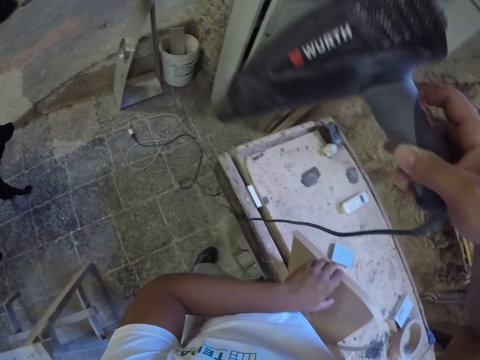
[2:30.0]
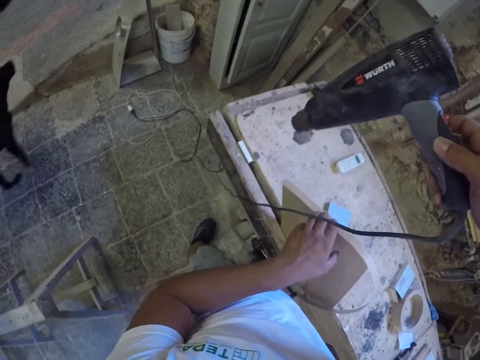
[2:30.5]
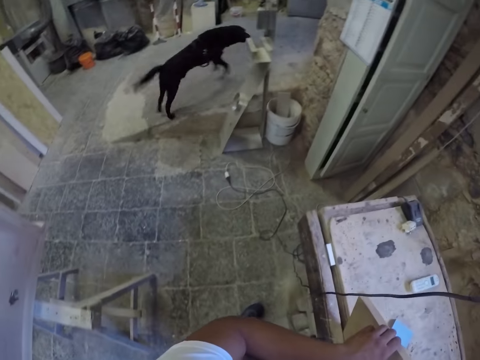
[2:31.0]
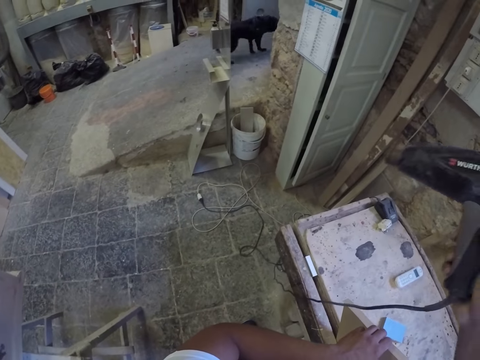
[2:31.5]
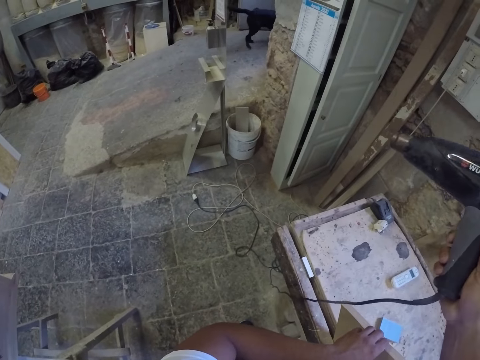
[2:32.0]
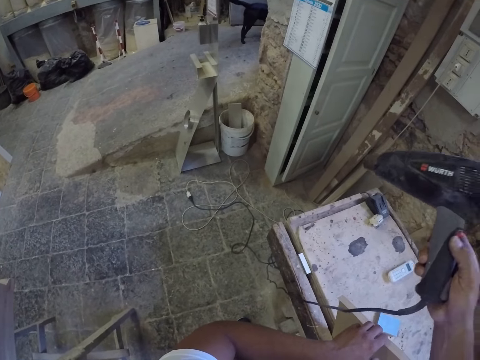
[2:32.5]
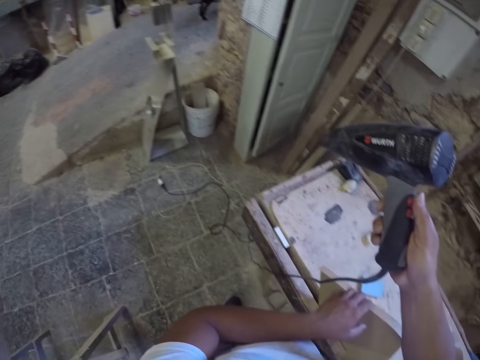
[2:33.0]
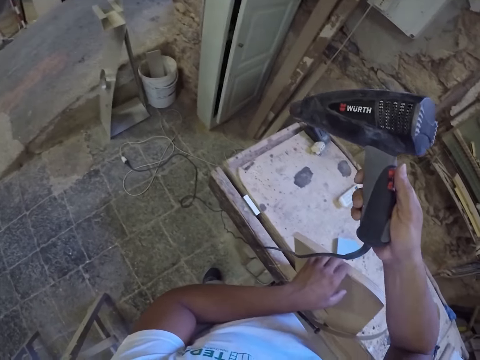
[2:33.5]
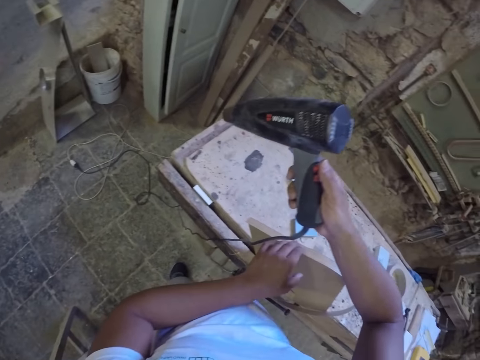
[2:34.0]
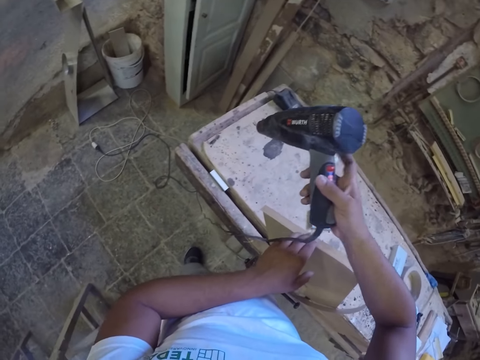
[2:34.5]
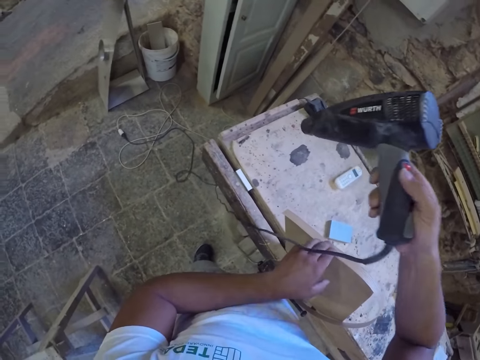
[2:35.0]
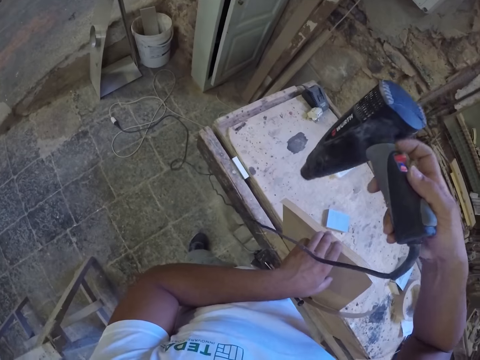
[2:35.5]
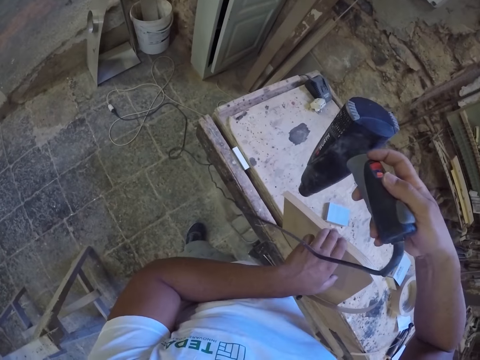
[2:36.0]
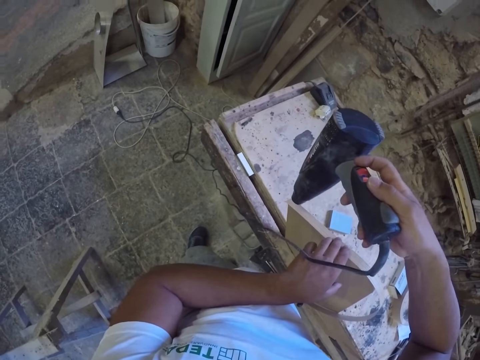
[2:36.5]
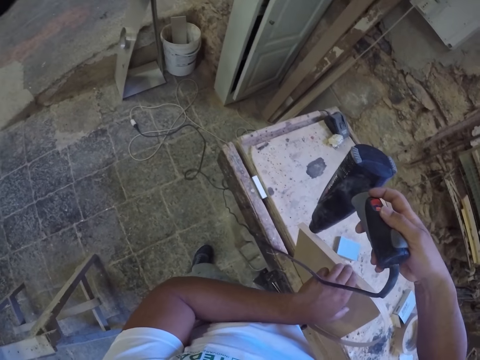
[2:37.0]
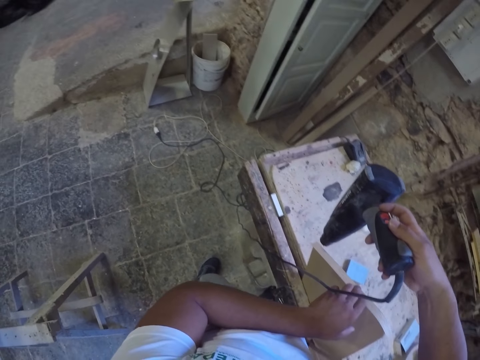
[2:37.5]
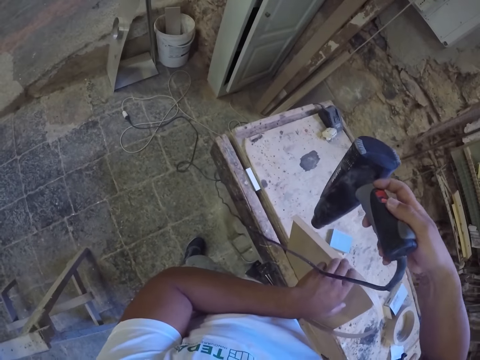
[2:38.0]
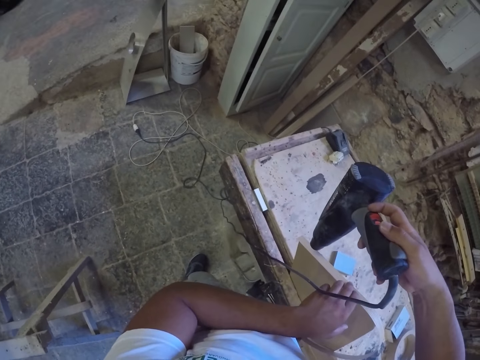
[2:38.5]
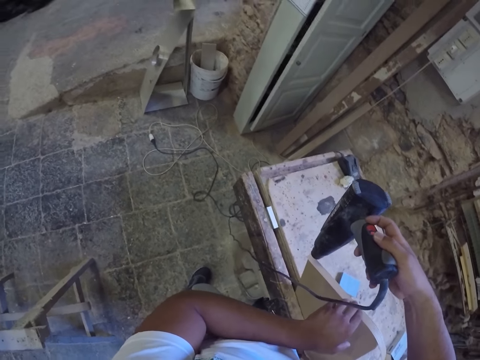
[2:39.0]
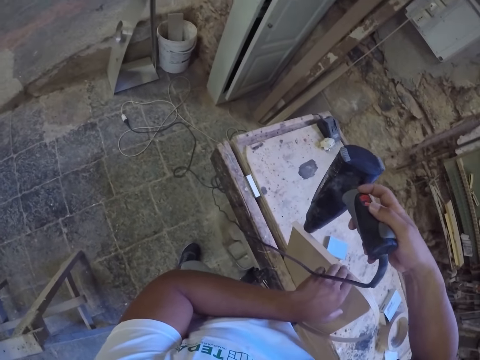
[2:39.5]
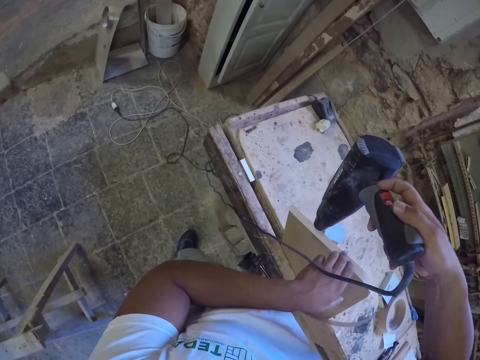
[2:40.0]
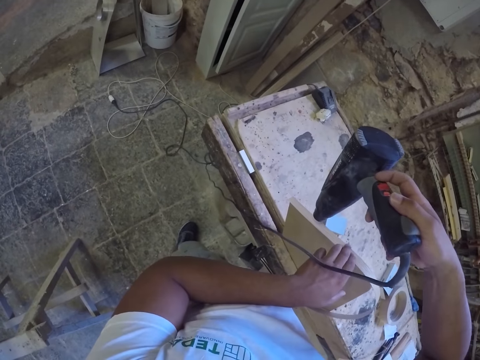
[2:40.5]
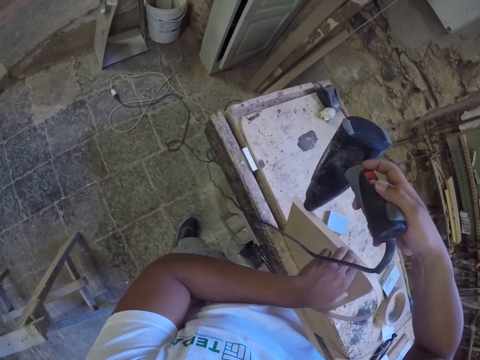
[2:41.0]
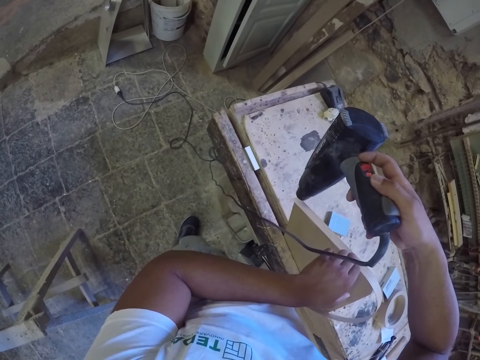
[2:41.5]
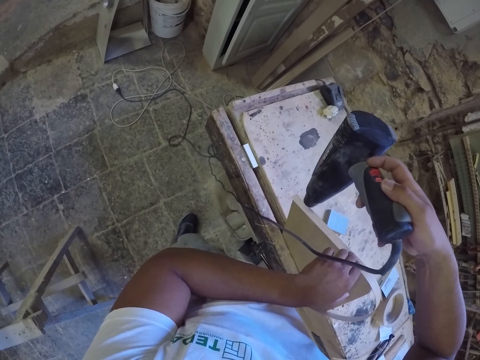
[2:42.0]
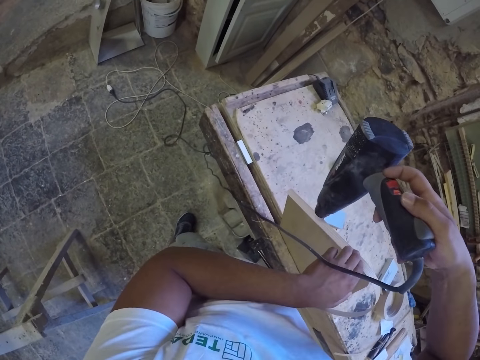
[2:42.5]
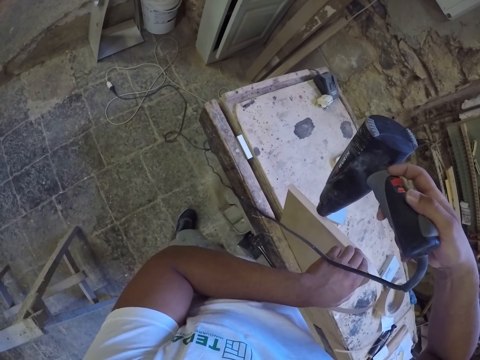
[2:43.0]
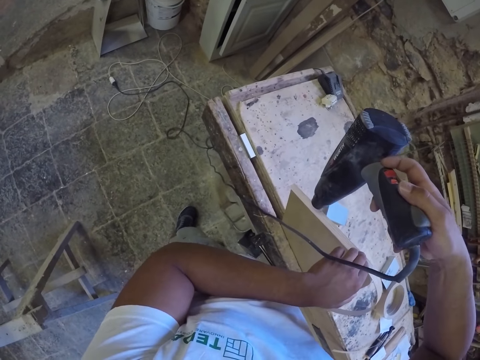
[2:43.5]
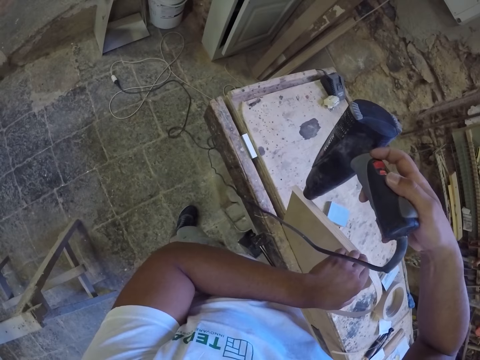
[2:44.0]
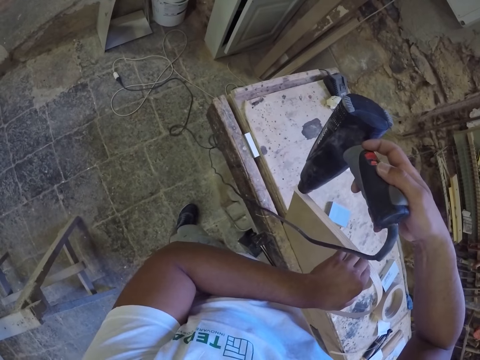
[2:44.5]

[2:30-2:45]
The camera wearer switches the blow dry on. They blow on the piece of wood.

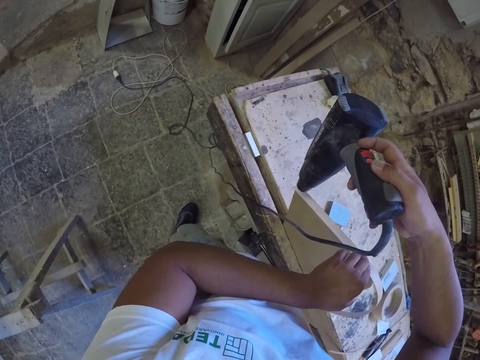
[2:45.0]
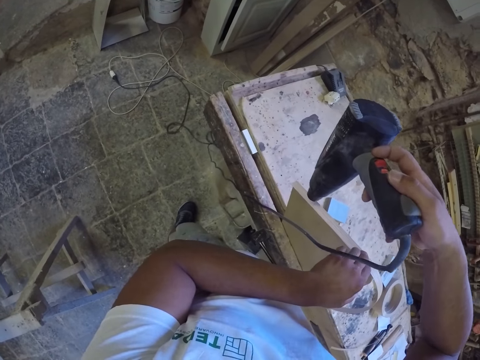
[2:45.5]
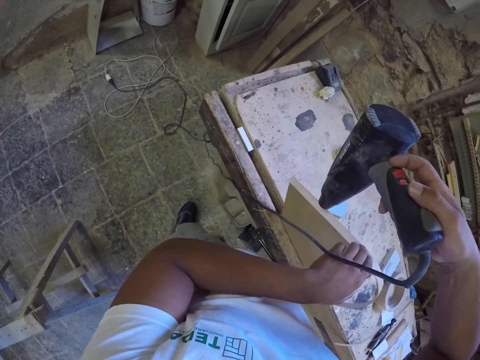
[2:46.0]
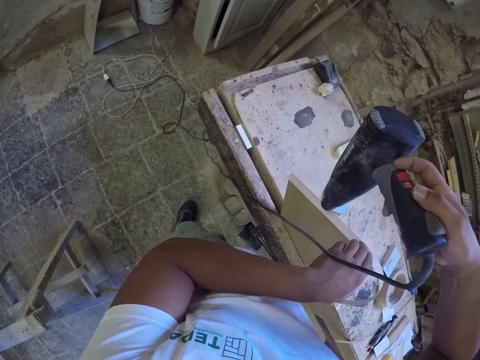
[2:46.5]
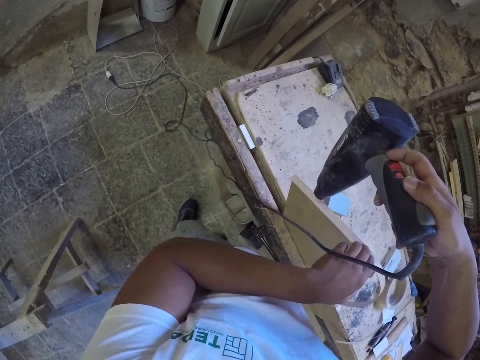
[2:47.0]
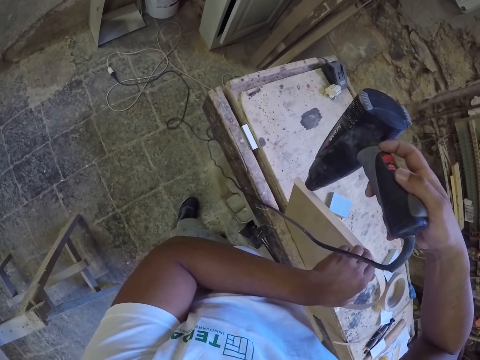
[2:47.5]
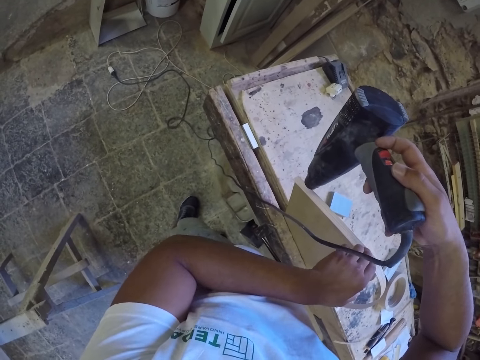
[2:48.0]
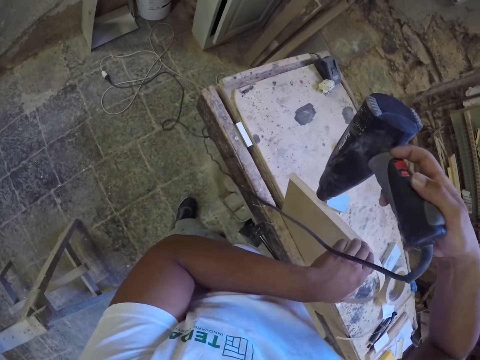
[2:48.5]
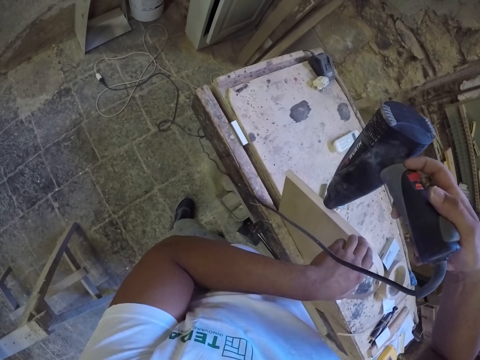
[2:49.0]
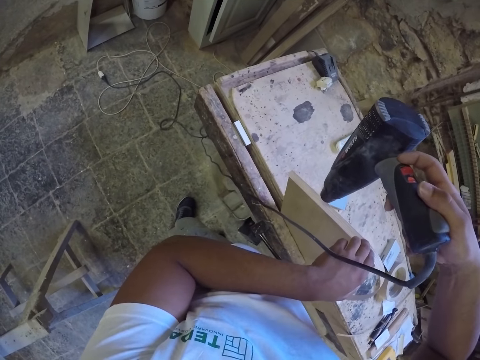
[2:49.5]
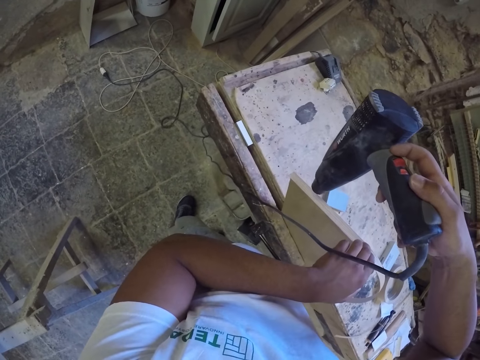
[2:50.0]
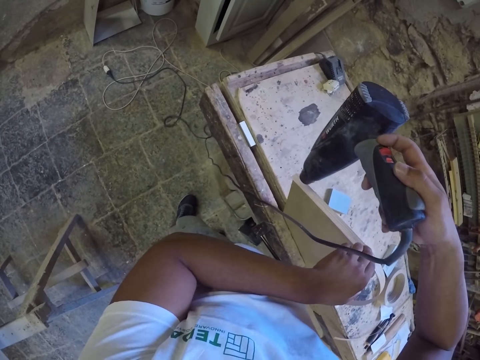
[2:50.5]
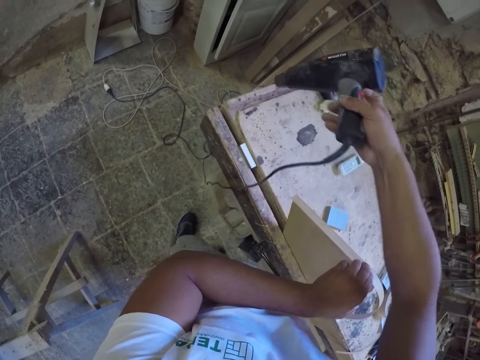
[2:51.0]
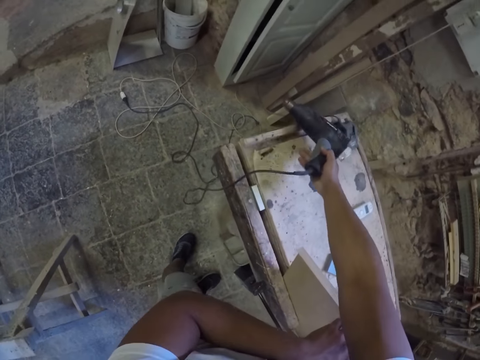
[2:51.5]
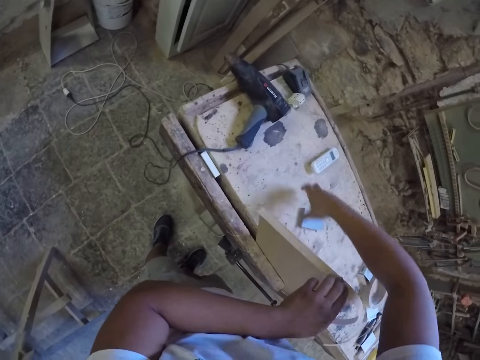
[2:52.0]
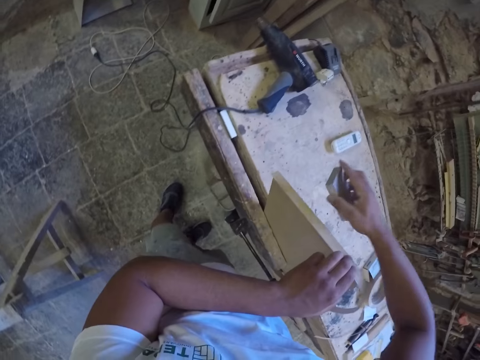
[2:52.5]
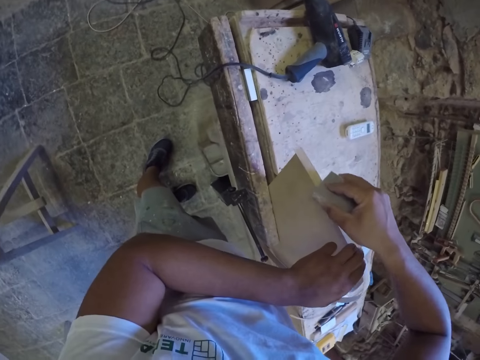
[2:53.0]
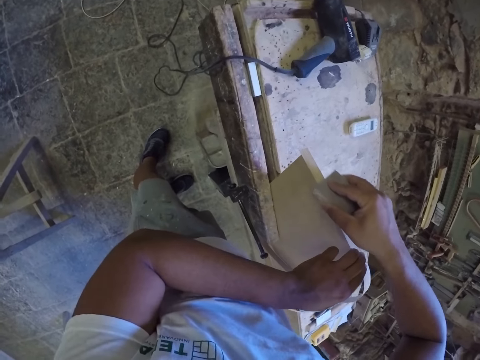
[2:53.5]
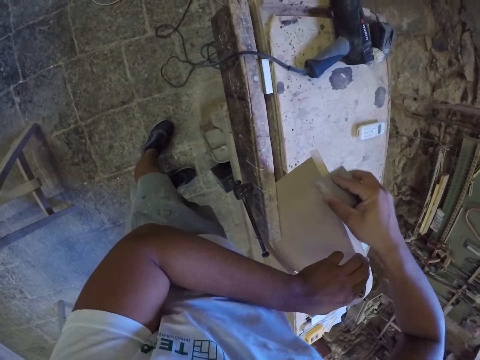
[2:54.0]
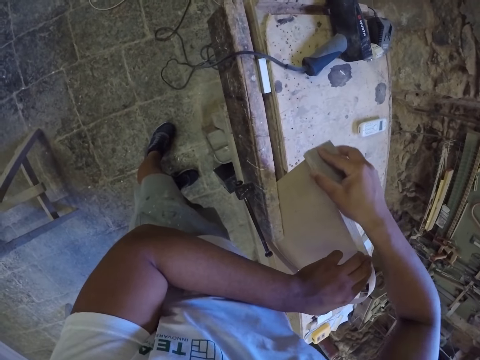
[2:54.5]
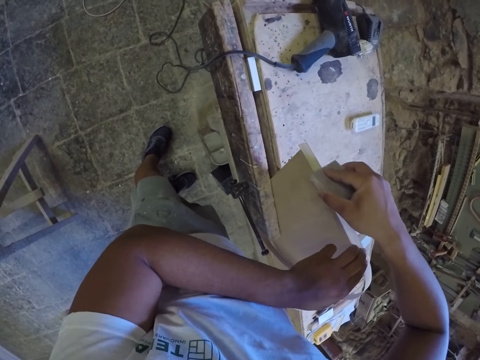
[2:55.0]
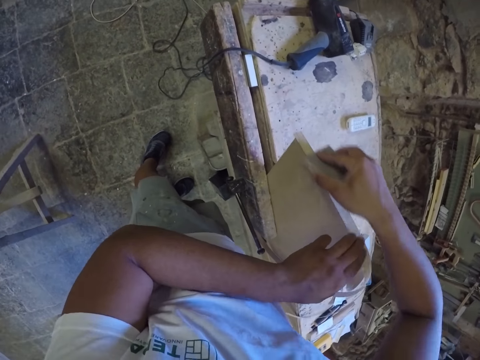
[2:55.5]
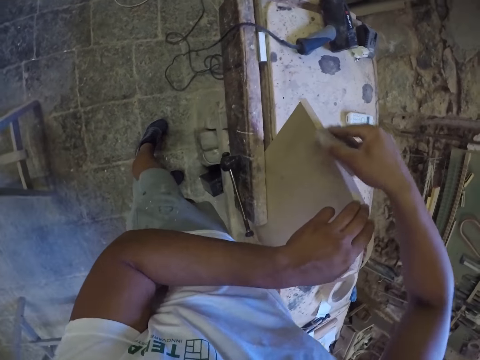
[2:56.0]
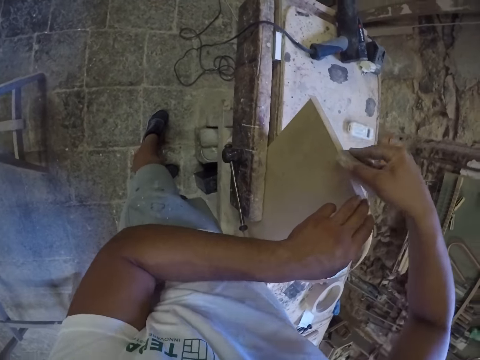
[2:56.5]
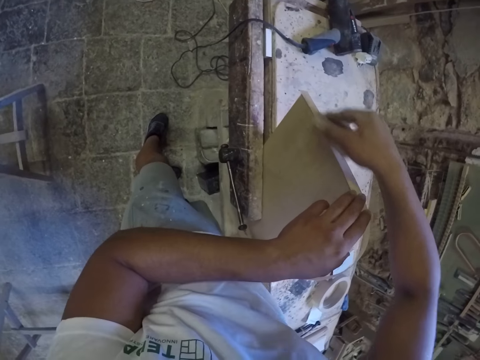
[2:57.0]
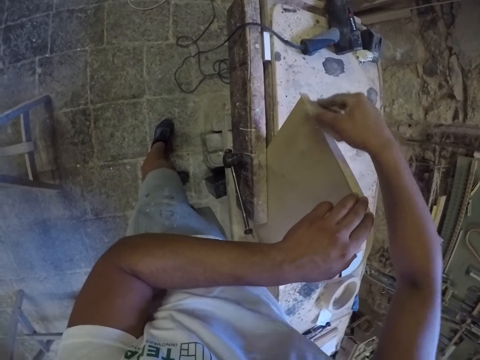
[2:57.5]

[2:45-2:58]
The camera wearer places the blow dry on the table. They pick up wood. They pick up a grit stone. They fix something to the wood. They smoothen the piece of wood.
